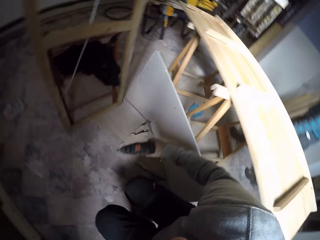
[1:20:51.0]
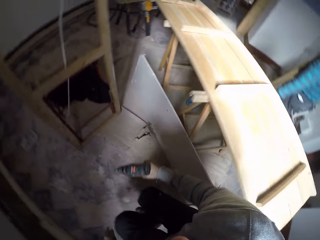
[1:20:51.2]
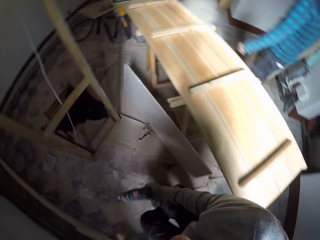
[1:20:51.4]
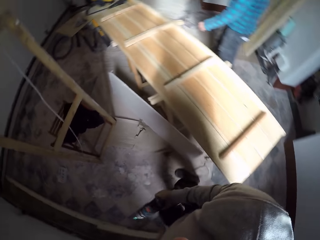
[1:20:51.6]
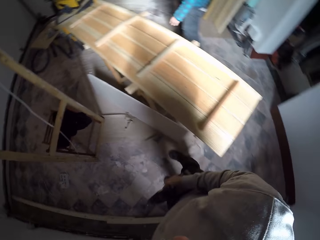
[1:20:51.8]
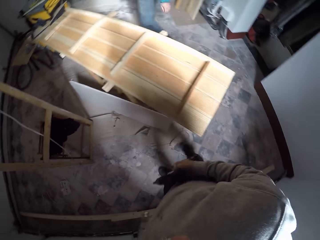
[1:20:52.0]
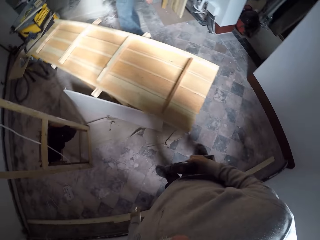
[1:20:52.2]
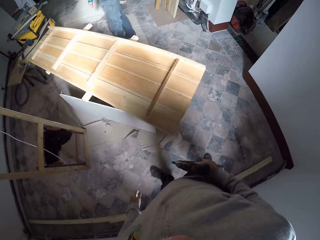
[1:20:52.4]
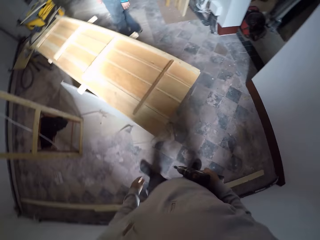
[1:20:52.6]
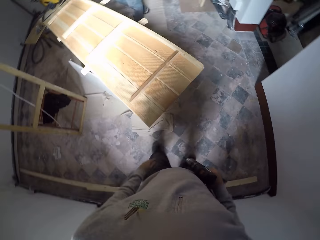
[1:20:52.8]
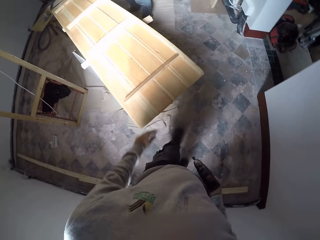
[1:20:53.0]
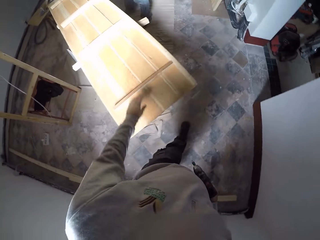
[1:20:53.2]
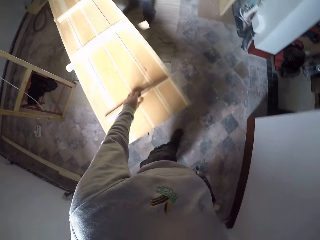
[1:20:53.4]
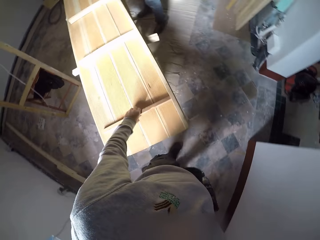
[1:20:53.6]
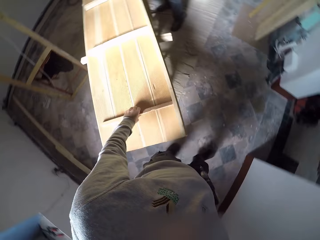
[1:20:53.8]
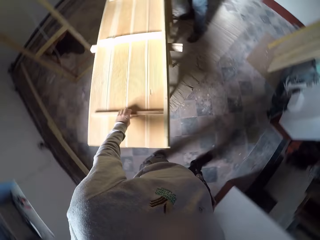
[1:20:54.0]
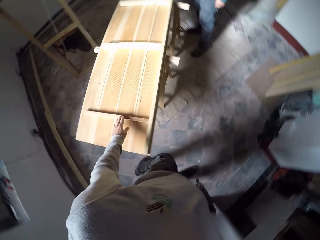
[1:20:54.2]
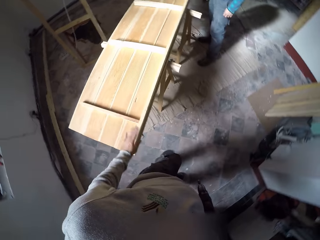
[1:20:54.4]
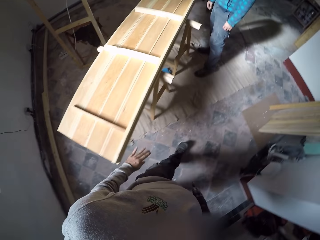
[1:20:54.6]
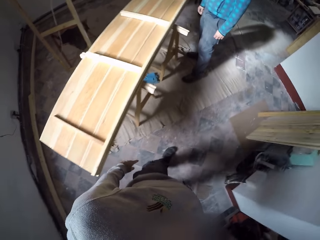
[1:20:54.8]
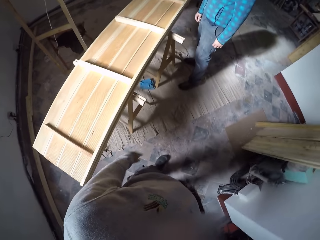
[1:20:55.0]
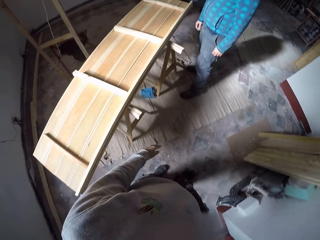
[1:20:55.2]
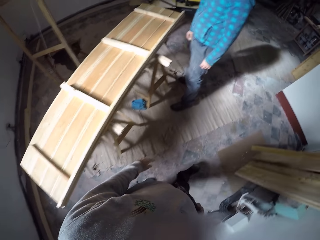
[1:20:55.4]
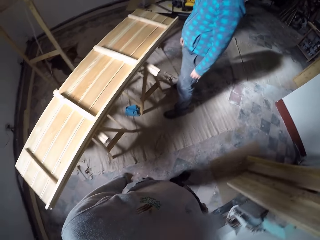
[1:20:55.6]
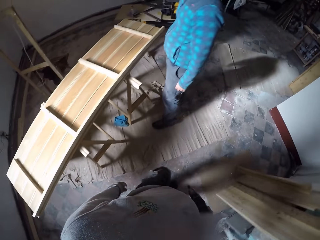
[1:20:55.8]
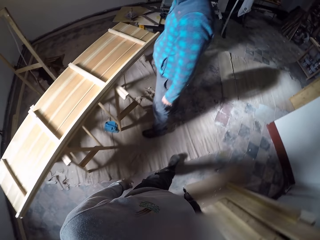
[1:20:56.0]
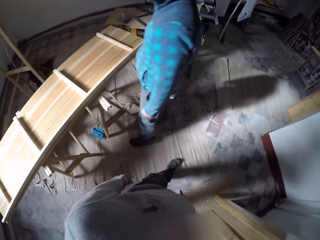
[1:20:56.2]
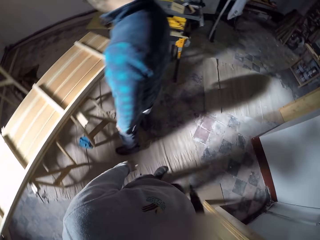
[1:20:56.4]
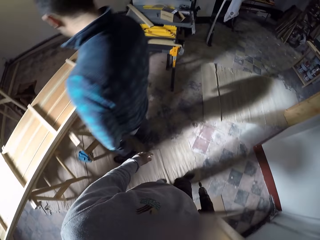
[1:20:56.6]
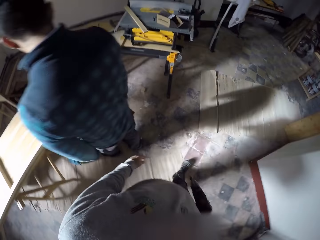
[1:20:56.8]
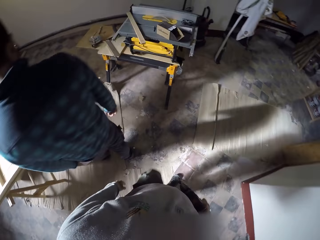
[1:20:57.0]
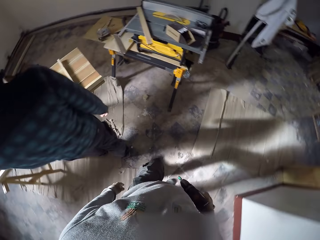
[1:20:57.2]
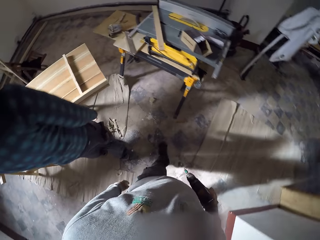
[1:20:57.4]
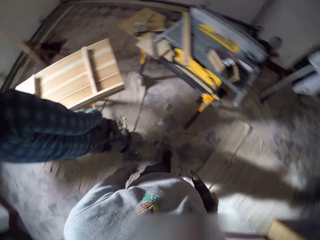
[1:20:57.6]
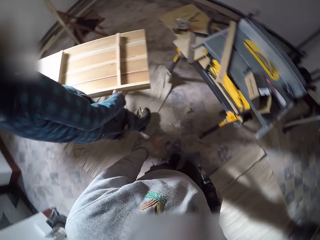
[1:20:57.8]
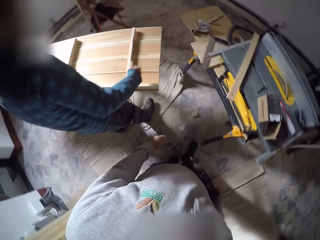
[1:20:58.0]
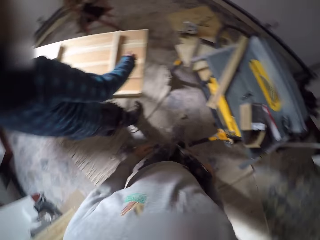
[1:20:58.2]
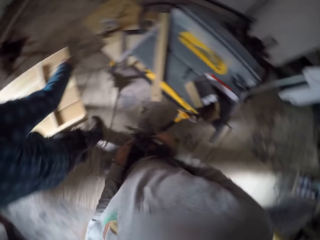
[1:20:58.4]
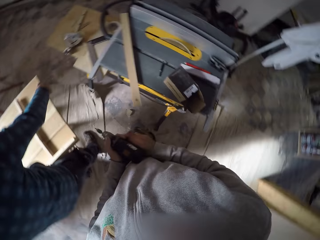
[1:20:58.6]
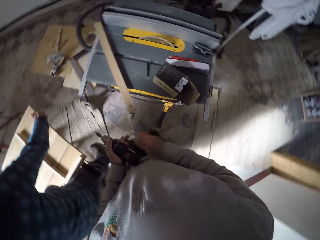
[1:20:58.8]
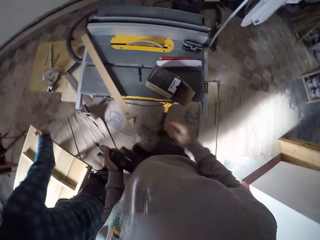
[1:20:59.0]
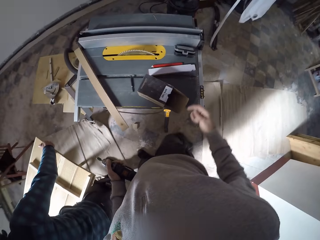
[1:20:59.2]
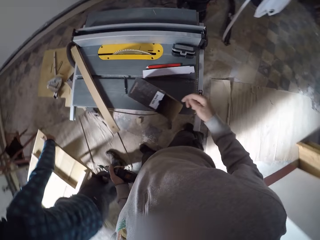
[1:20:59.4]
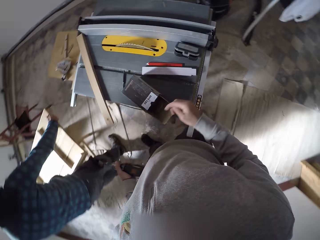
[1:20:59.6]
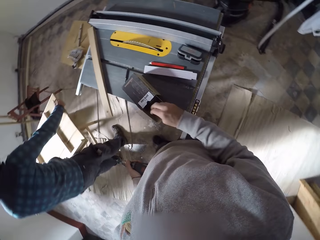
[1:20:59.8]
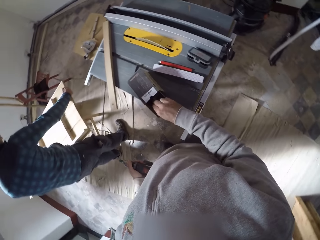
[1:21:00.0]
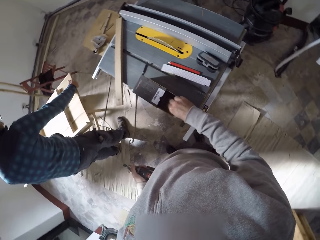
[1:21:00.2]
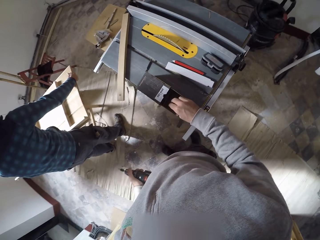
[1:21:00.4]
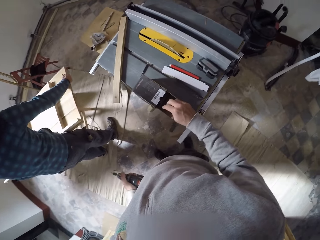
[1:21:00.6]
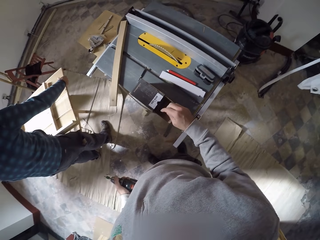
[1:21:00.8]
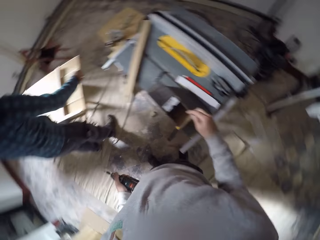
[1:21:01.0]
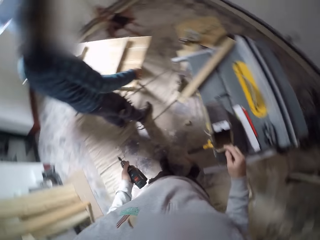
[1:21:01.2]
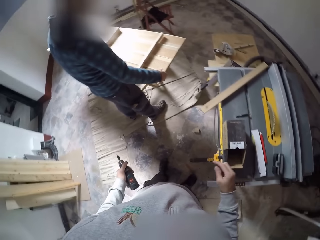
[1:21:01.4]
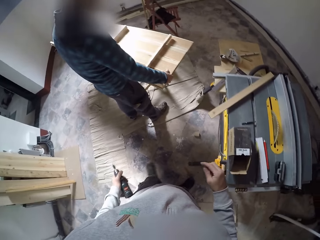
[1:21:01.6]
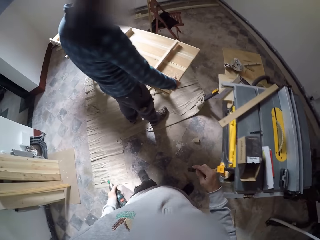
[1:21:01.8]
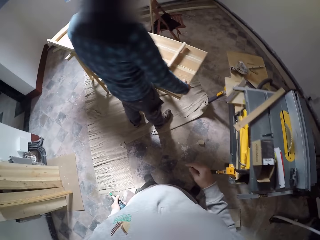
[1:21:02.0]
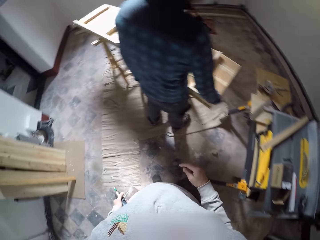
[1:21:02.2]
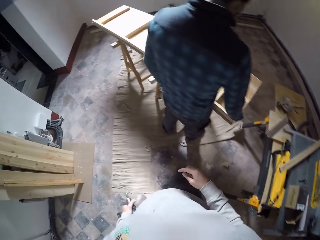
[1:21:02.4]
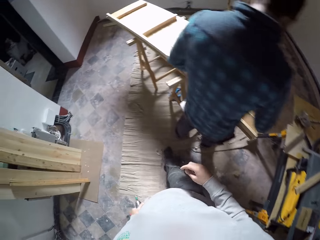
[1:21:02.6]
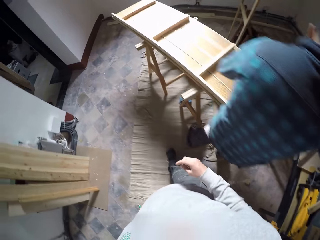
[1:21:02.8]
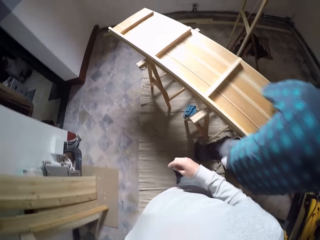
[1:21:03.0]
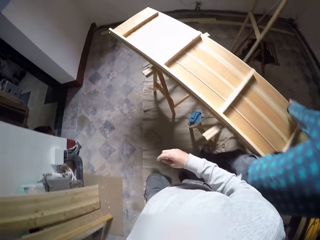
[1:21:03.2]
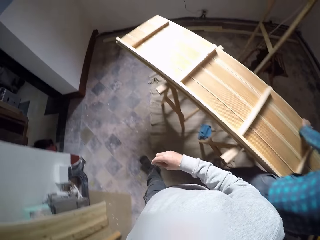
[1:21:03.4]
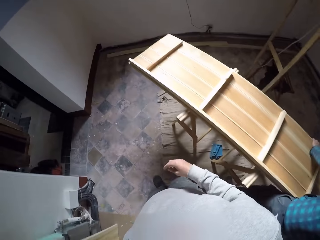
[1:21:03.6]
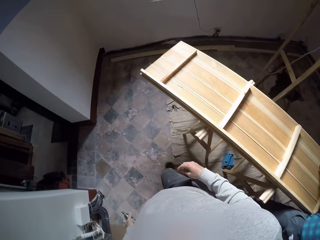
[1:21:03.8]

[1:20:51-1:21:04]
A man walks around the workshop. The camera wearer stands up. He touches the wood frame with his left hand. He holds the wood. He walks around the workshop. He converses with the man. He walks around the workshop. The man looks around the workshop, holds the wood frame with both hands and moves the wood. The camera wearer exchanges the nail gun on his hand. He drops the screw in a pack with his right hand. The man moves the wood. The camera wearer picks a nail. The man looks around the compound. The camera wearer walks around the workshop.

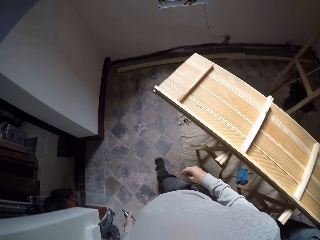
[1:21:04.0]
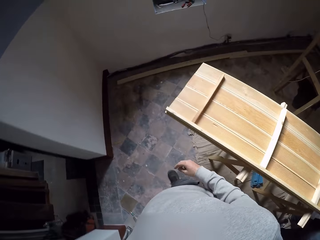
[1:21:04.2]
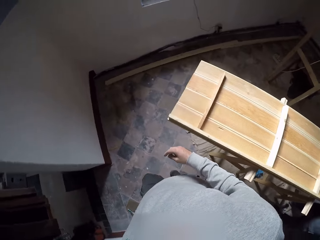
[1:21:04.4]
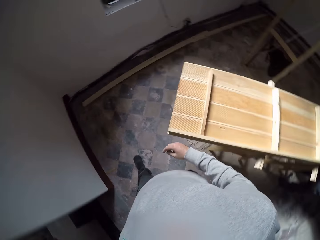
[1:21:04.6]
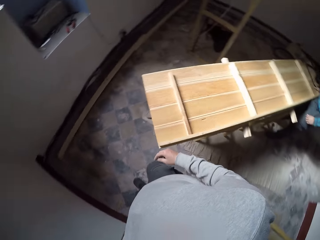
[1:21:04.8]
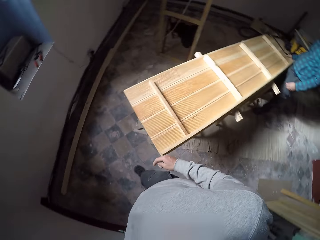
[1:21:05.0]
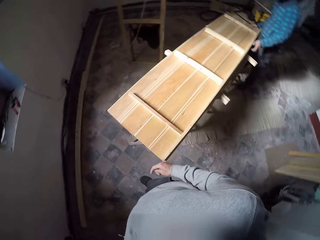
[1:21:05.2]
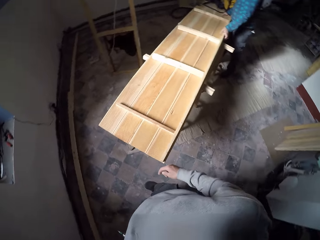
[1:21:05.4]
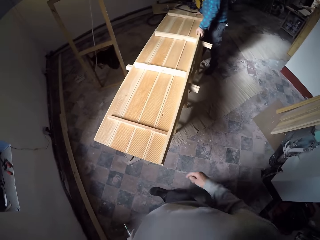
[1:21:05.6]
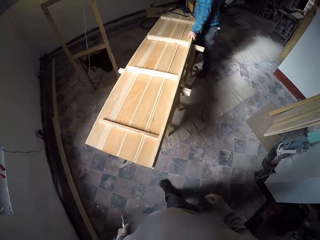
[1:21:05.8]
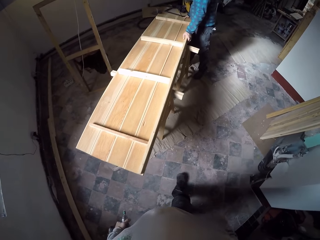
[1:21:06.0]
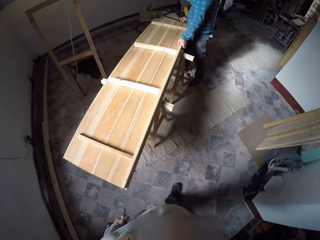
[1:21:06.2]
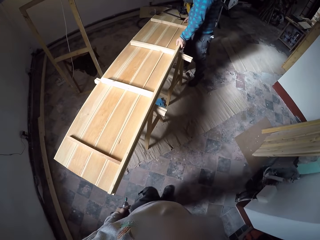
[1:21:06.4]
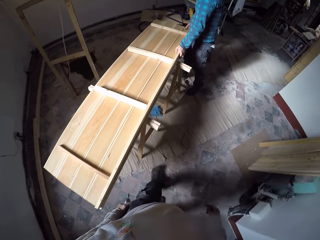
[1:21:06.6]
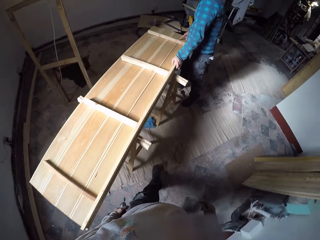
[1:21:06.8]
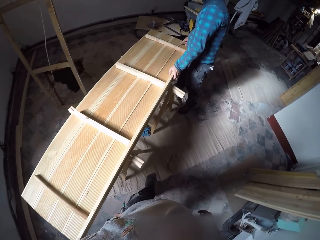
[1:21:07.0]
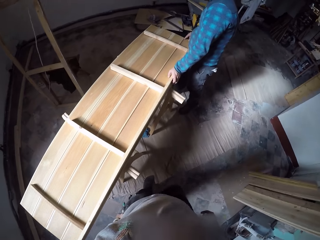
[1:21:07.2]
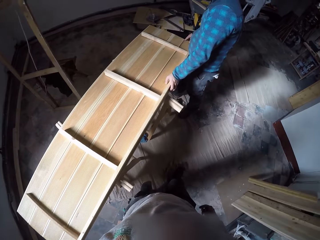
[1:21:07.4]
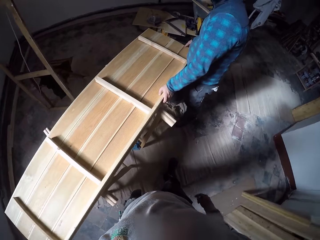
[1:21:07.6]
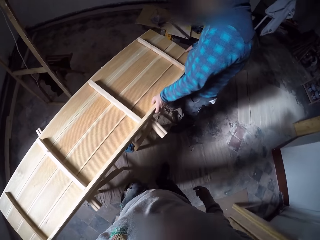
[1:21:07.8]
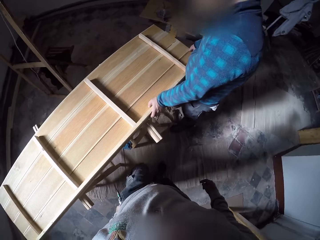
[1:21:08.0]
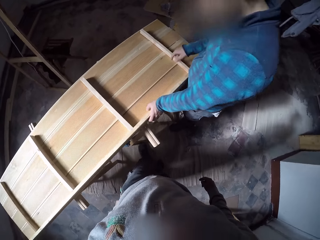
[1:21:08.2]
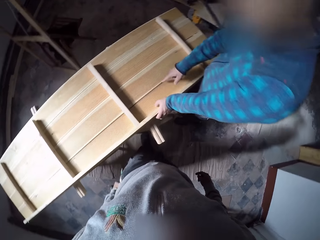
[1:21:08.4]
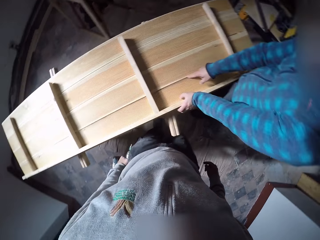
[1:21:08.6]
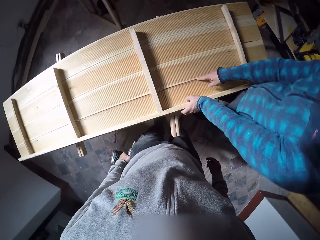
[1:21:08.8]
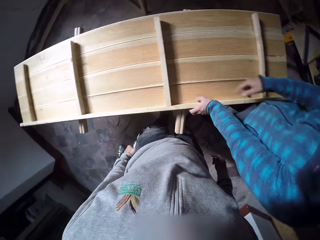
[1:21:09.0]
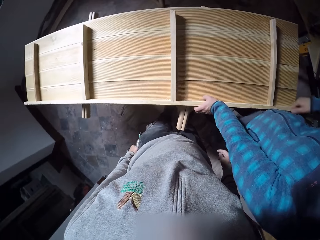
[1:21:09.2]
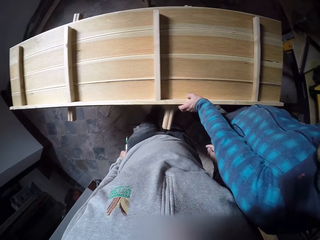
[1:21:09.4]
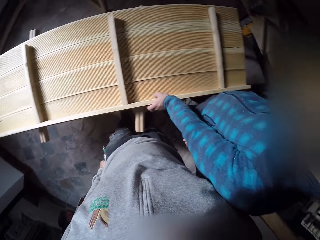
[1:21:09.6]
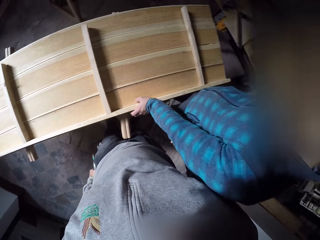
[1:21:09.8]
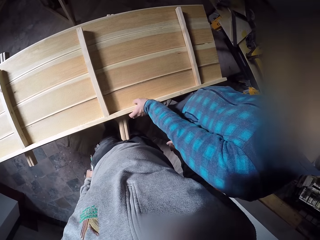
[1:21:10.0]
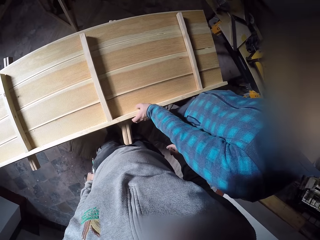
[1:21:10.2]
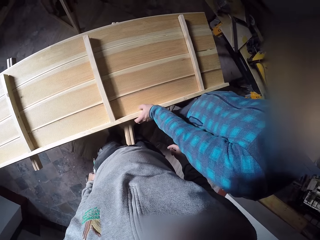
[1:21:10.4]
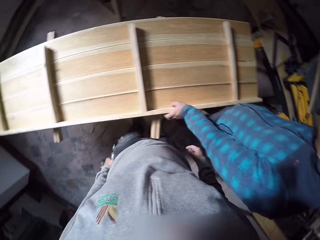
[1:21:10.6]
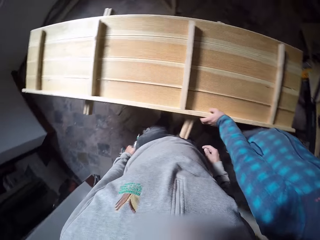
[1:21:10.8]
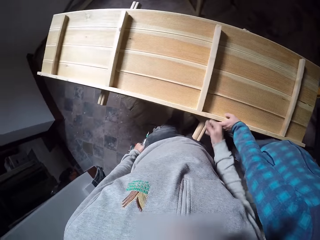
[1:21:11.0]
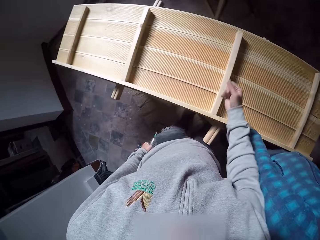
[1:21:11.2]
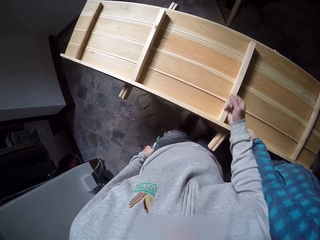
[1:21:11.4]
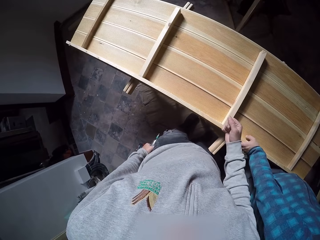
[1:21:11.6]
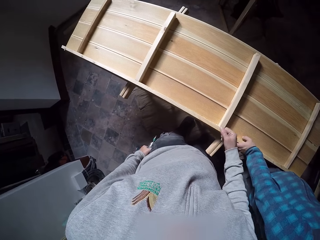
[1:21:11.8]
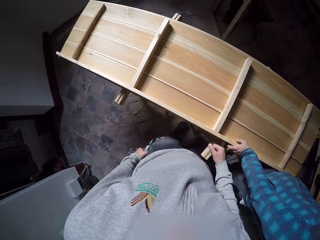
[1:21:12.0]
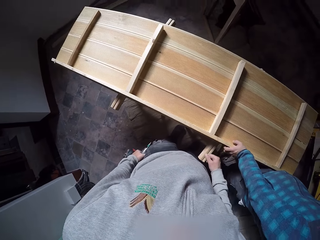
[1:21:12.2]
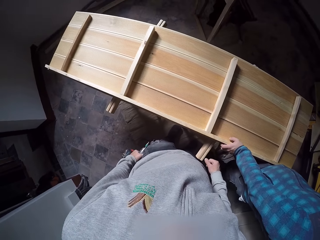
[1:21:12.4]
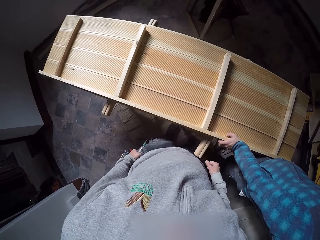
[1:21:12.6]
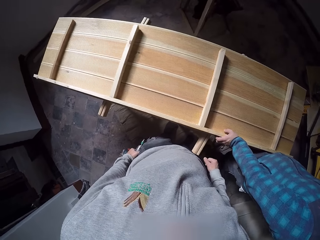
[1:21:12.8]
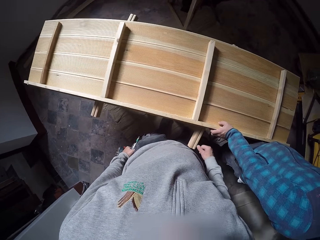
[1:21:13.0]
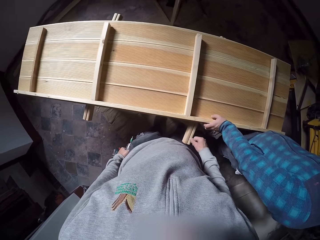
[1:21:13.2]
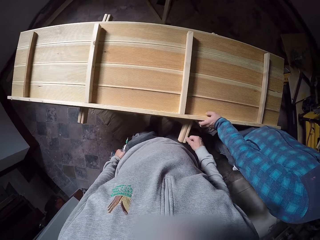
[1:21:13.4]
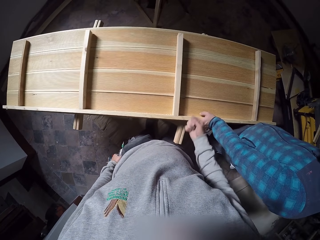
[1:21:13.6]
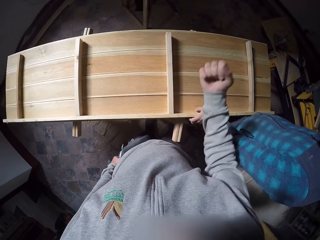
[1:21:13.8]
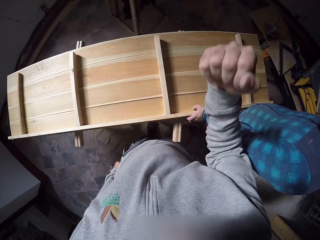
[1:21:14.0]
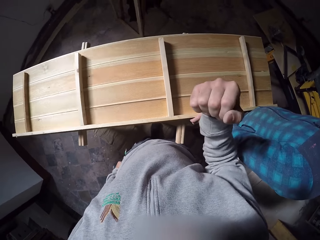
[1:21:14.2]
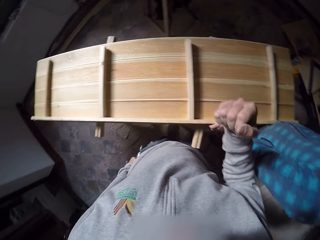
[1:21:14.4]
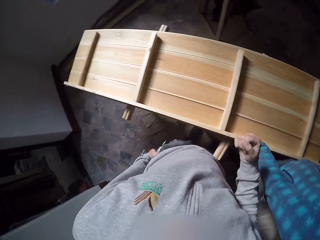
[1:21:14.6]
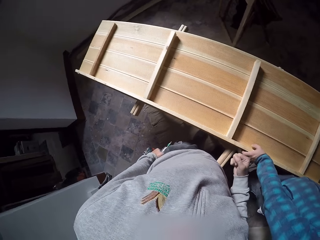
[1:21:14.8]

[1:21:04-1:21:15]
A man moves the wood. The camera wearer walks around the workshop. The man moves the wood. The camera wearer walks around the workshop. The man interacts with the camera wearer. The camera wearer converses with the man.
